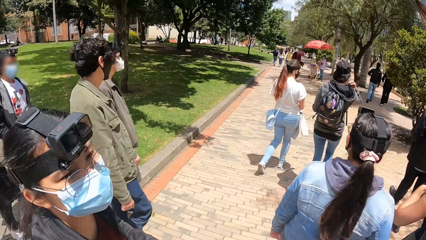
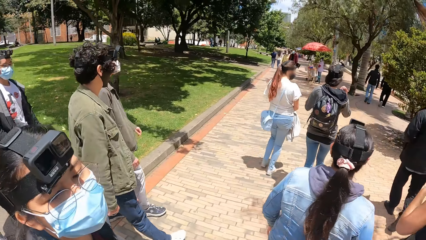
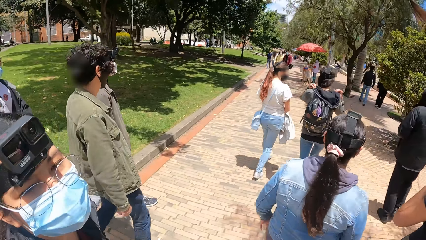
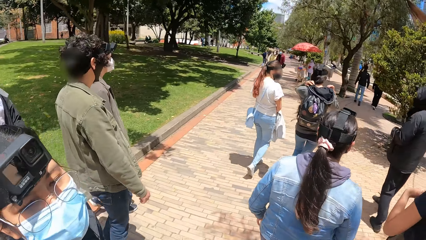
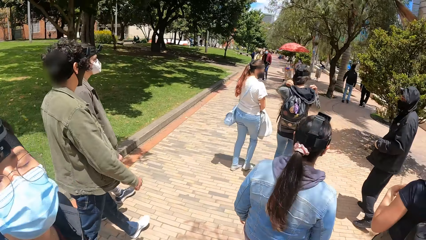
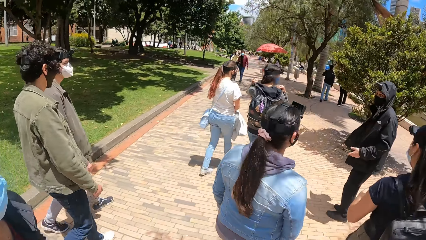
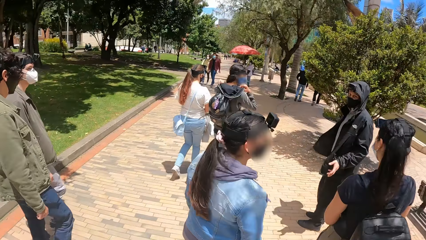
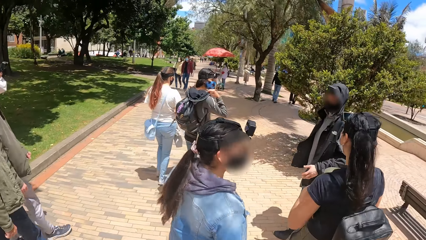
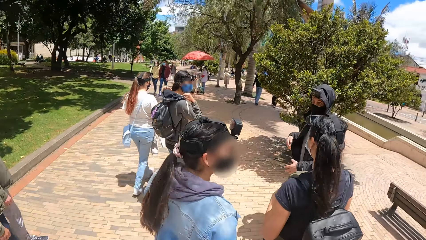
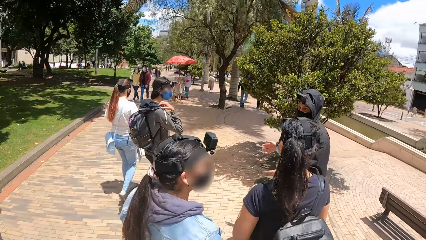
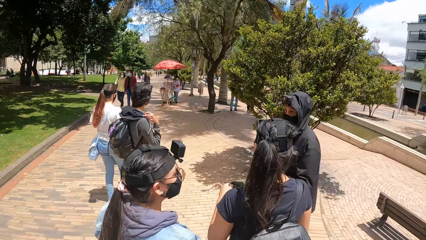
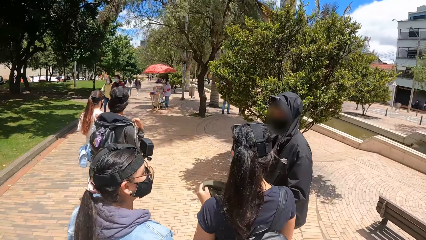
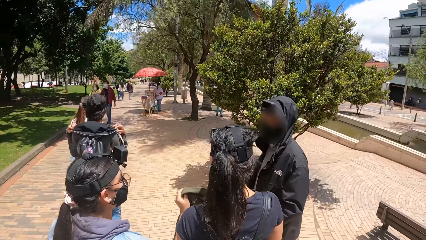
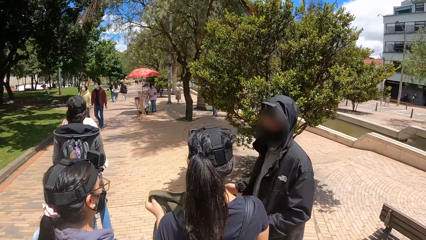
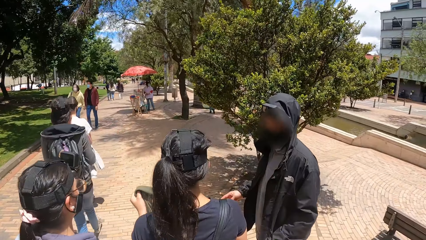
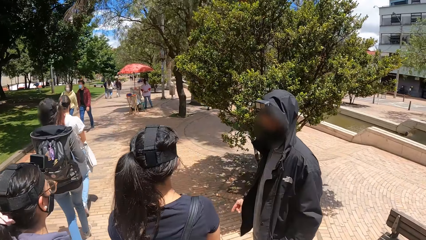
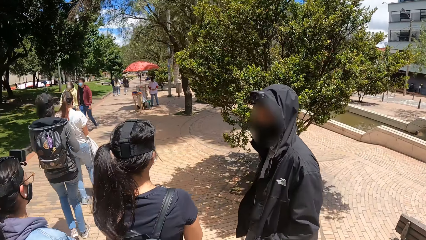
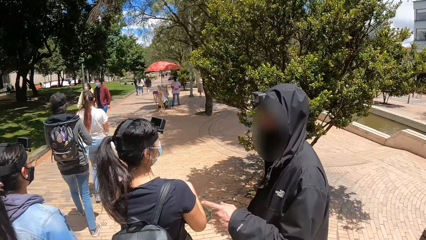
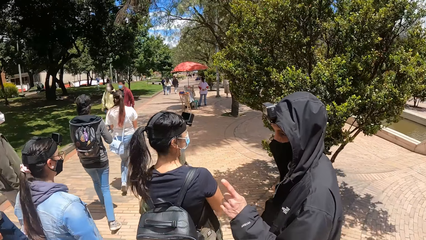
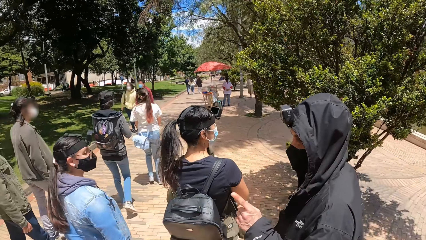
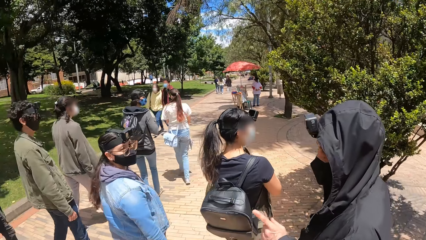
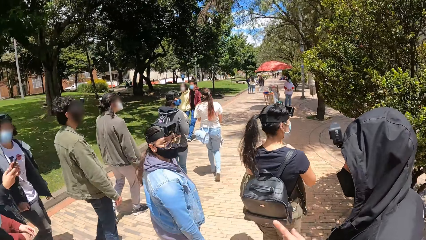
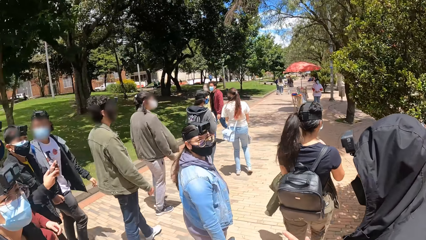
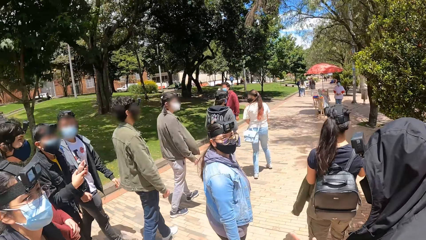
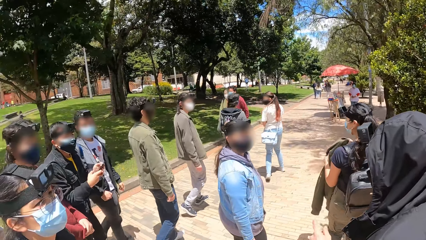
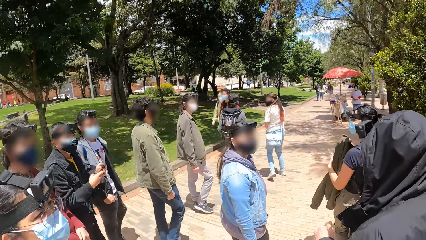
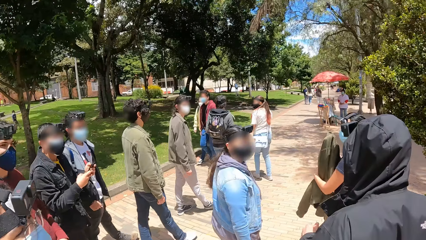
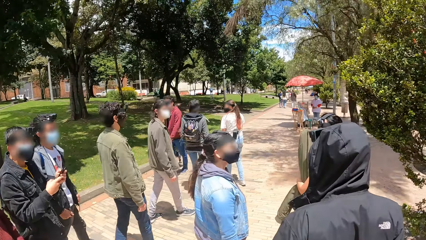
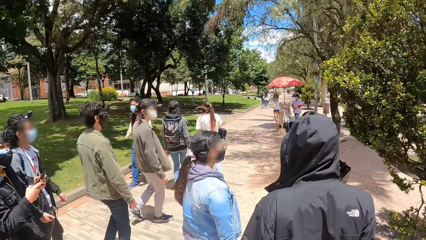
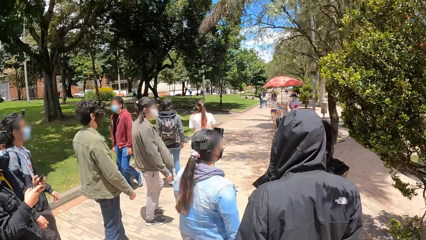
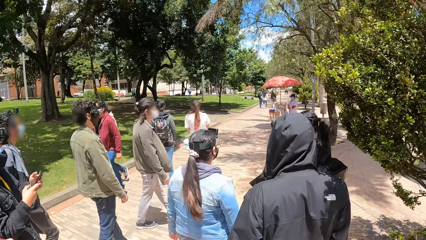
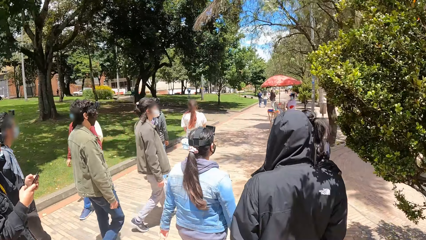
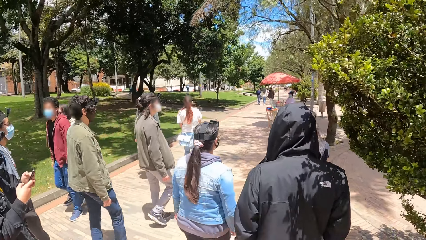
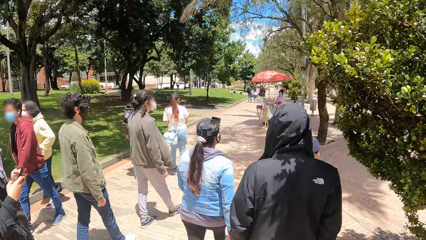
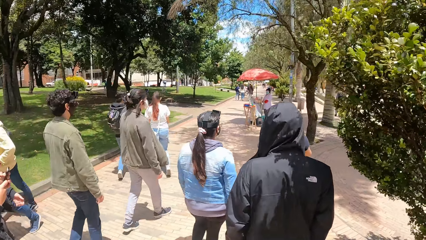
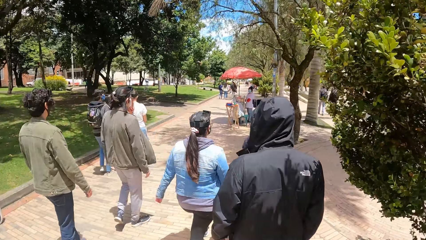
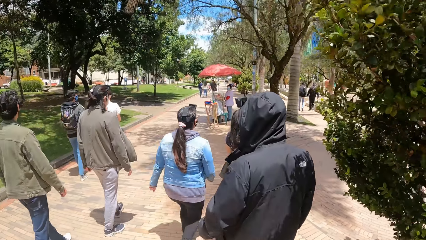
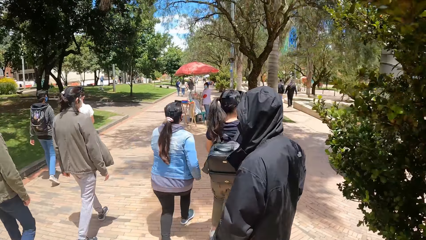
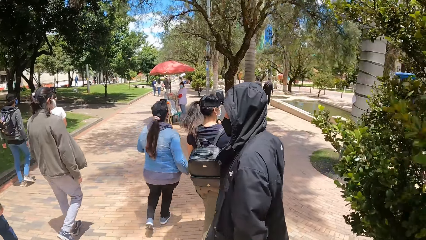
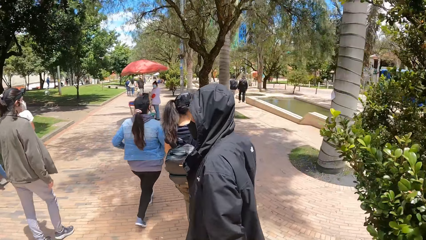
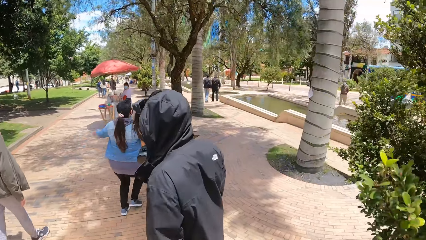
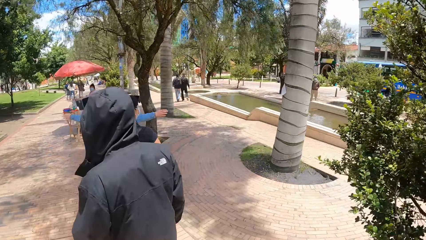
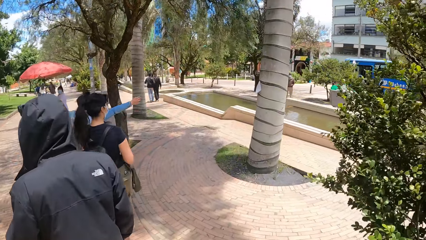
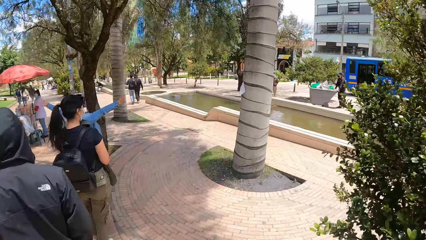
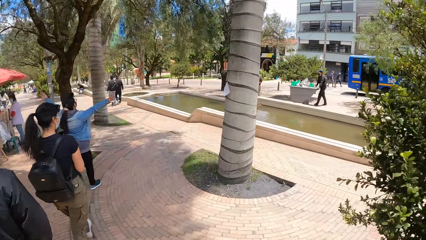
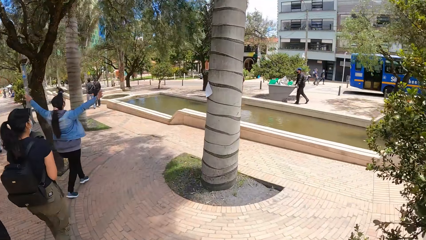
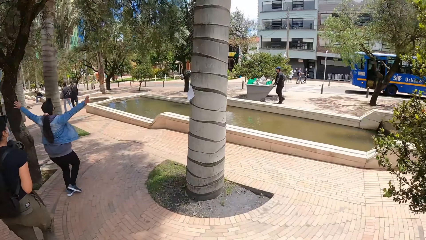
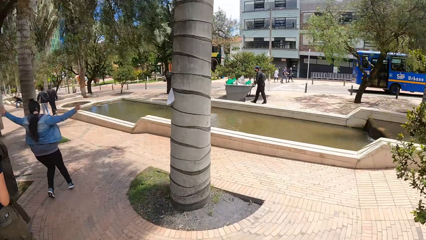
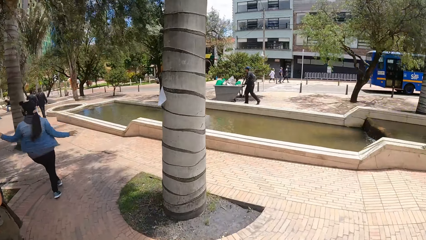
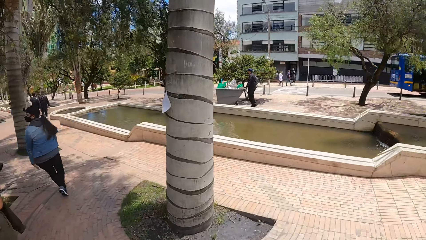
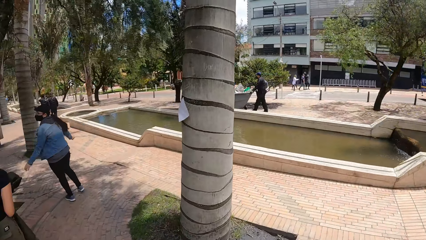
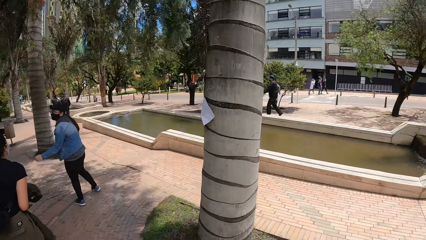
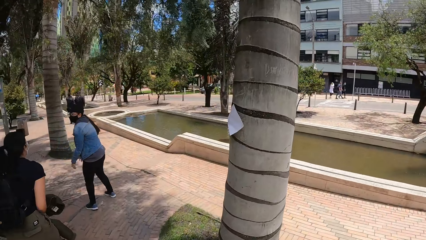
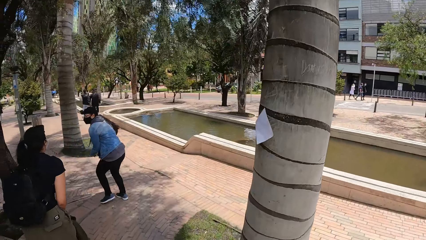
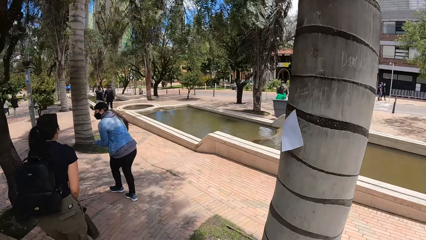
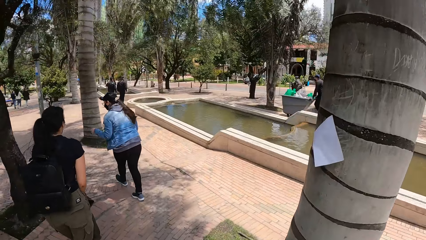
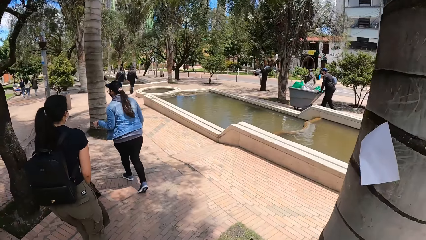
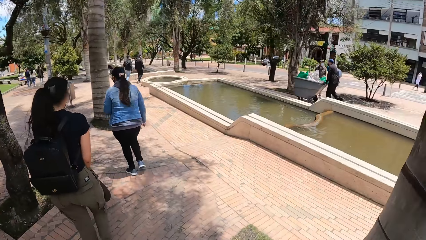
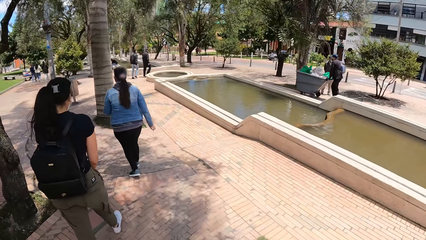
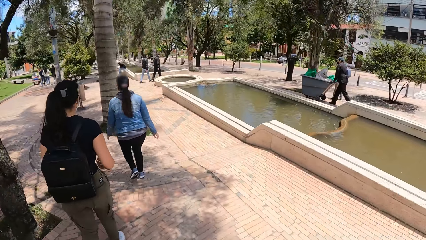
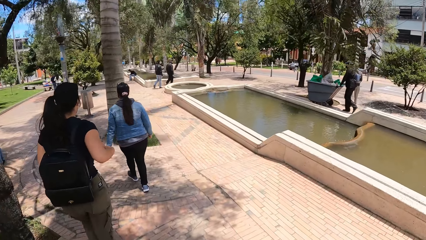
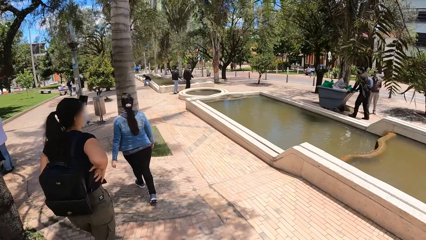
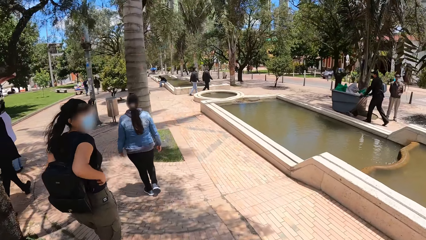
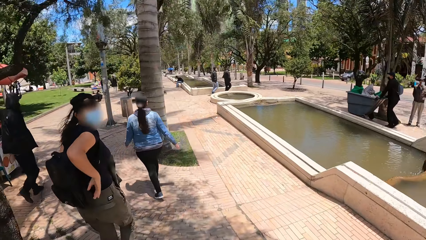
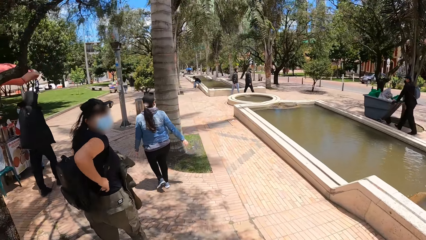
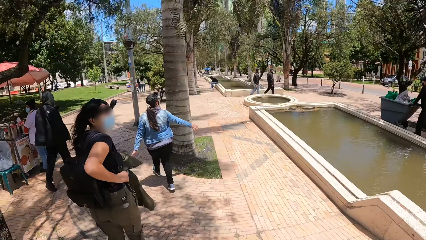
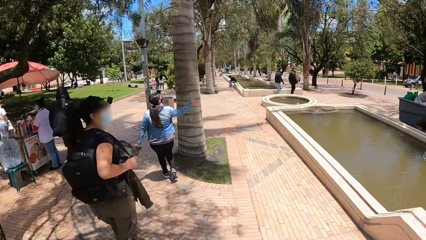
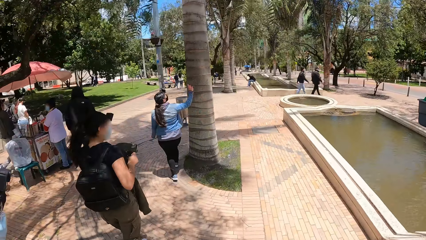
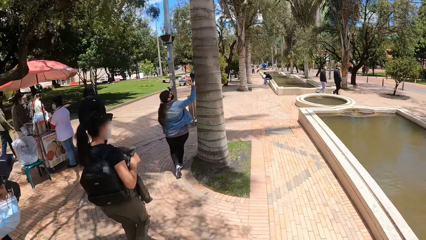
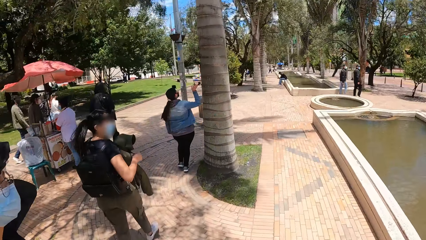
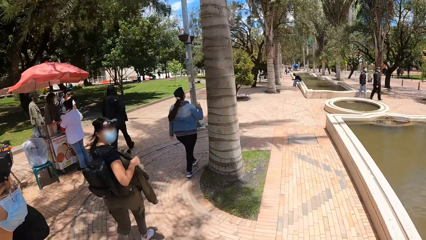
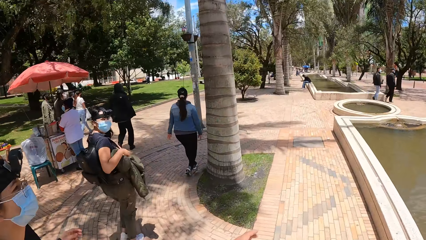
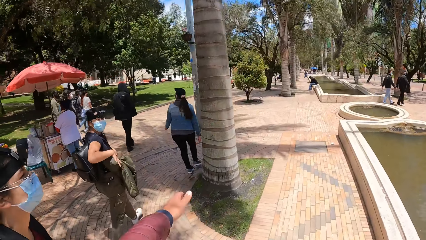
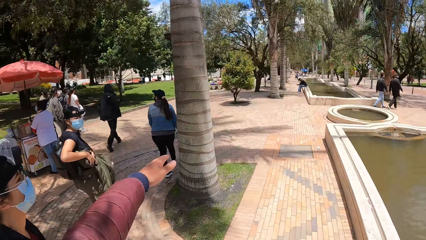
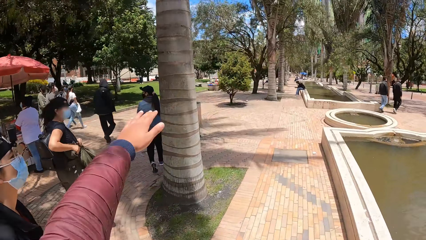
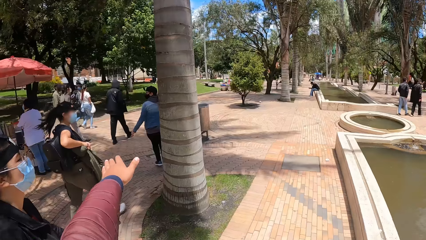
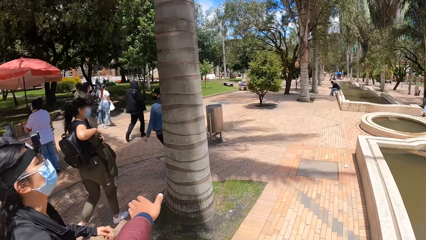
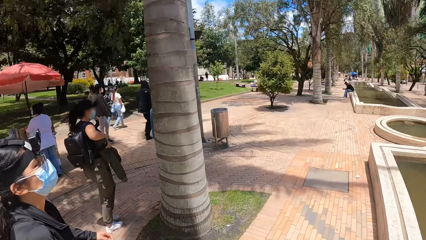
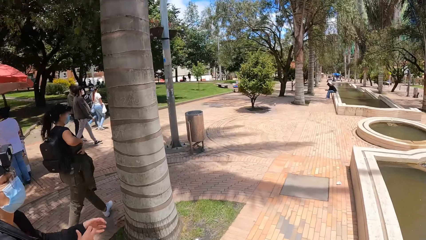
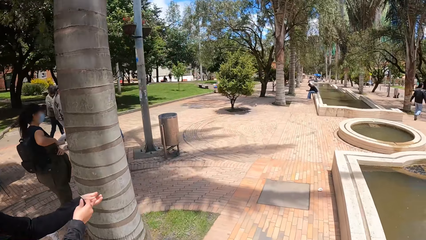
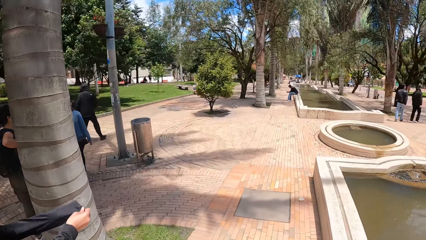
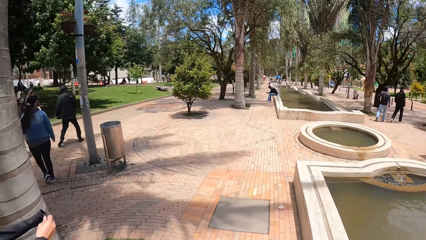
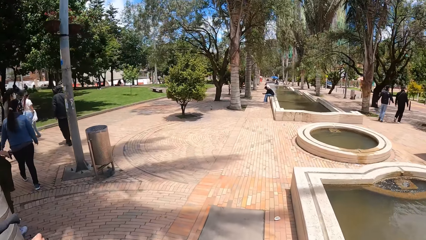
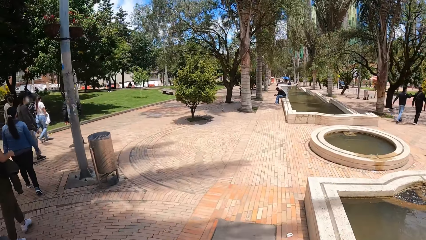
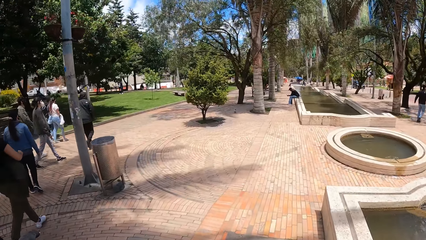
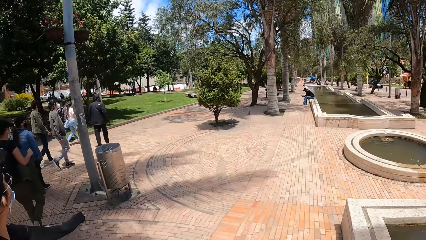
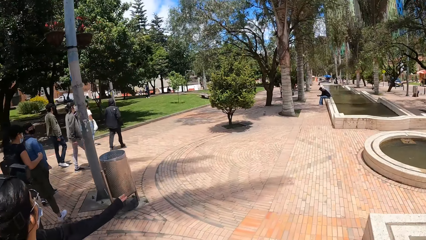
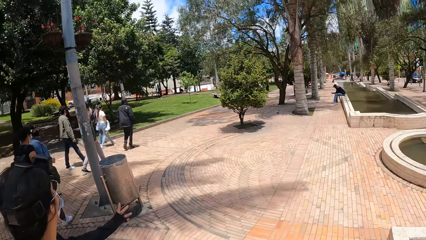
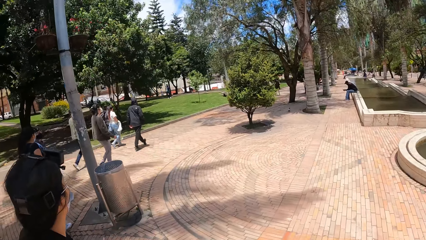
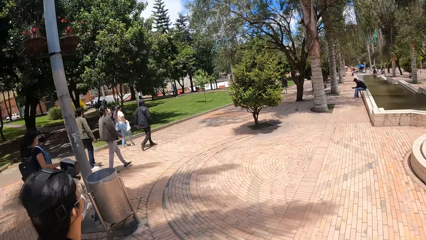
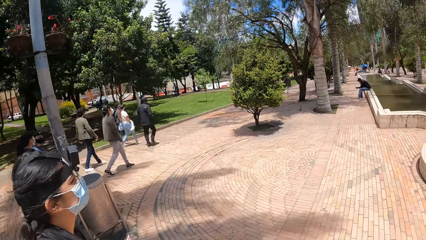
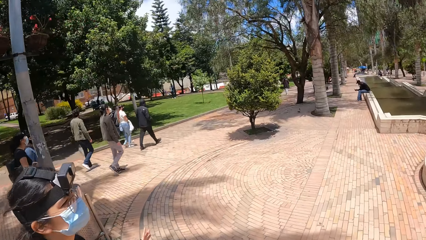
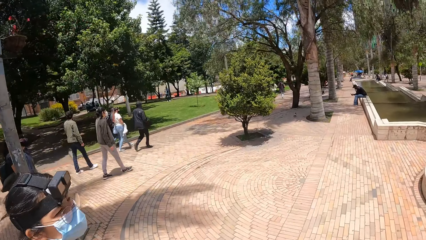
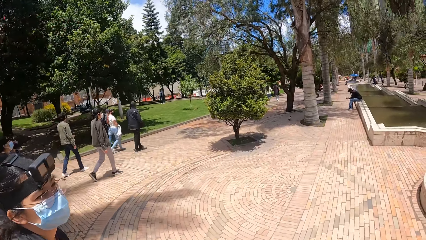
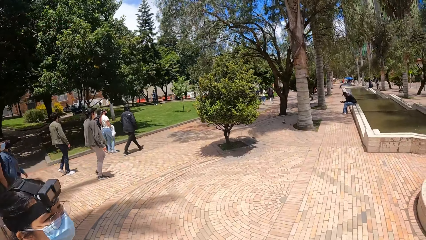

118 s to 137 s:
A woman looks at the camera wearer. The woman stops. The camera wearer stops. The woman walks on a street. The camera wearer walks on a street. He spreads his hand forward. The woman adjusts her sweater.
